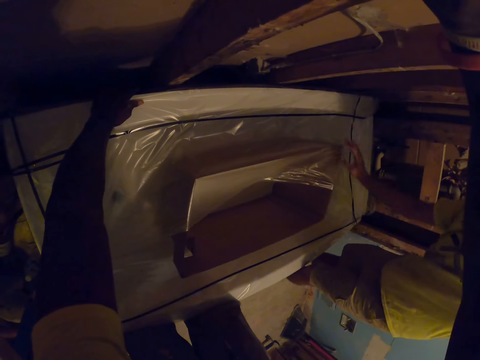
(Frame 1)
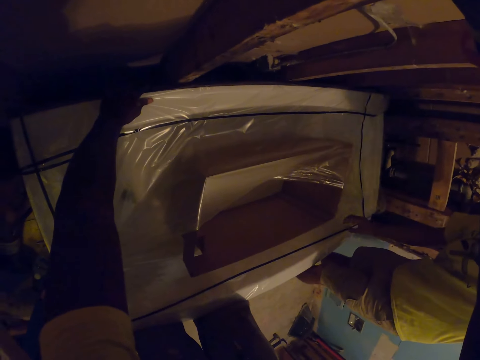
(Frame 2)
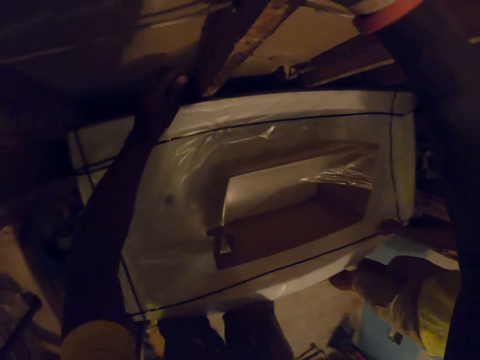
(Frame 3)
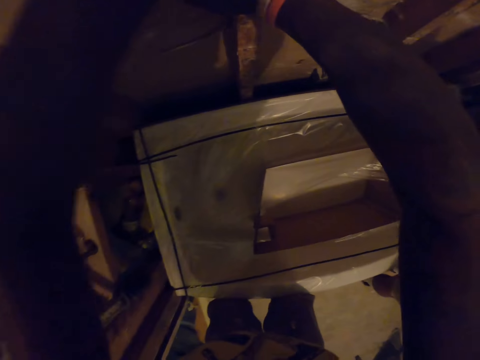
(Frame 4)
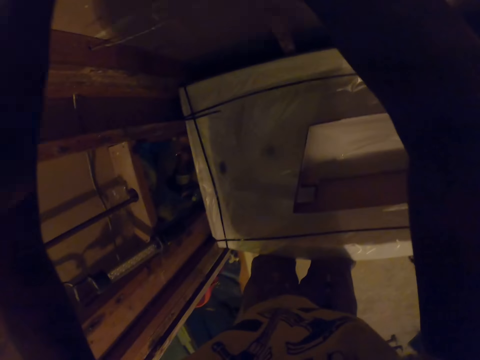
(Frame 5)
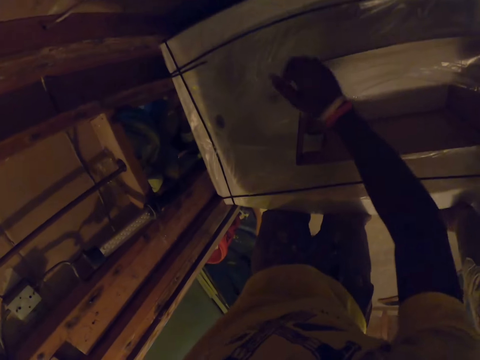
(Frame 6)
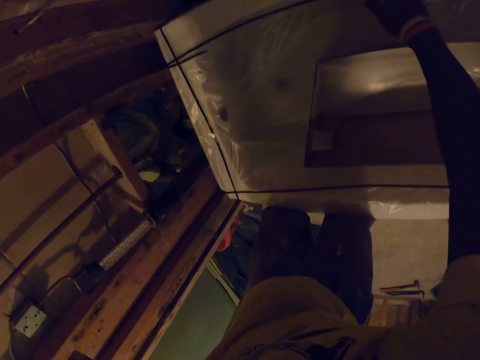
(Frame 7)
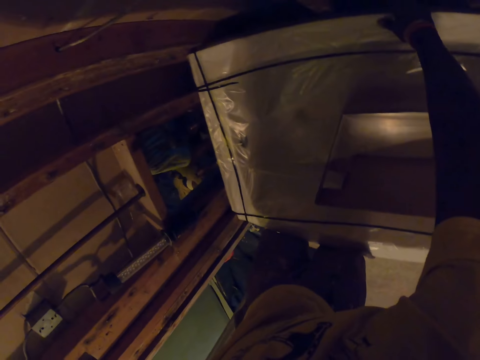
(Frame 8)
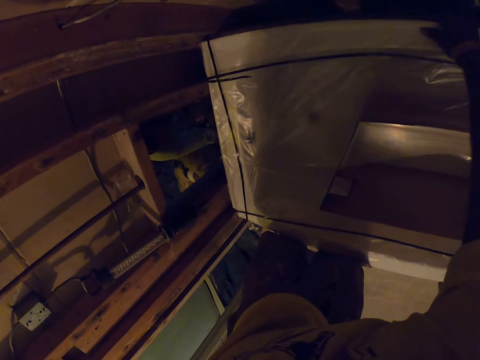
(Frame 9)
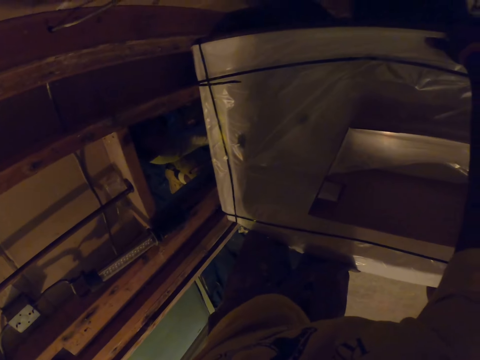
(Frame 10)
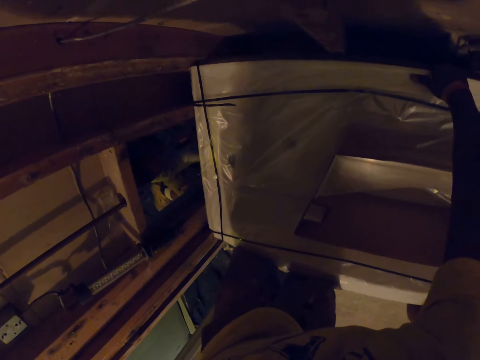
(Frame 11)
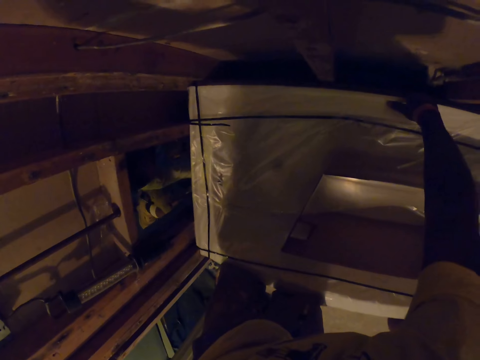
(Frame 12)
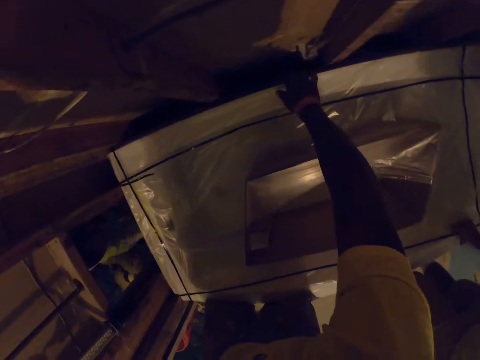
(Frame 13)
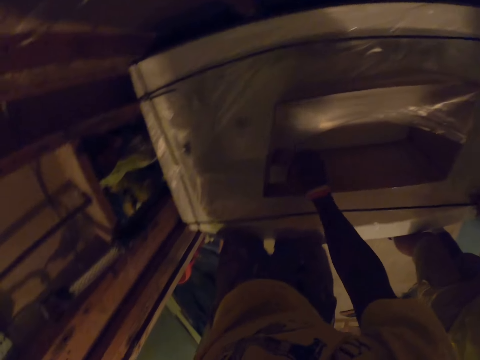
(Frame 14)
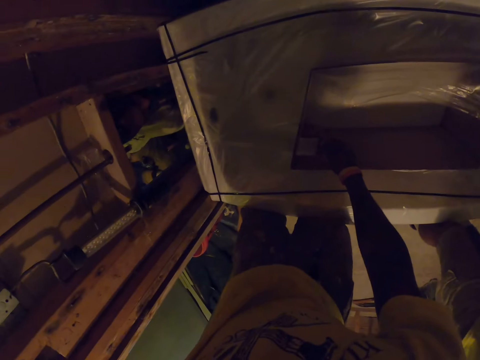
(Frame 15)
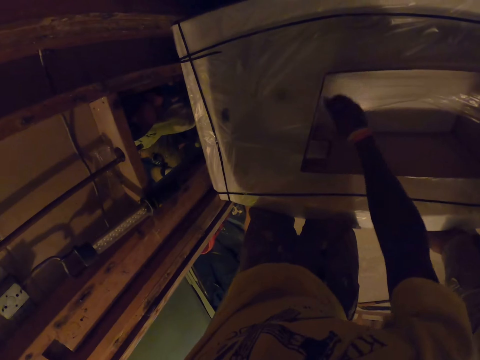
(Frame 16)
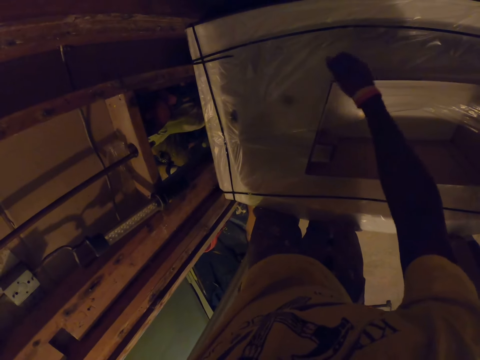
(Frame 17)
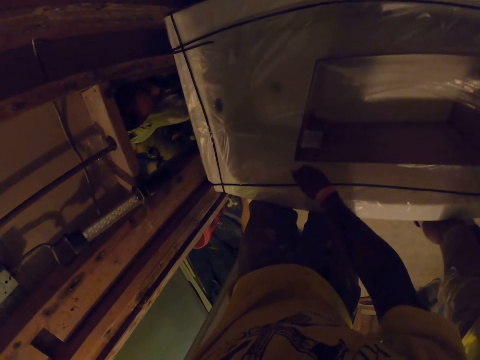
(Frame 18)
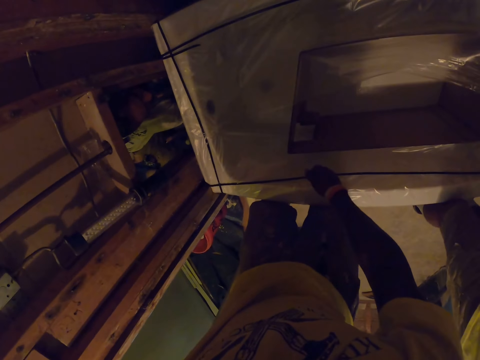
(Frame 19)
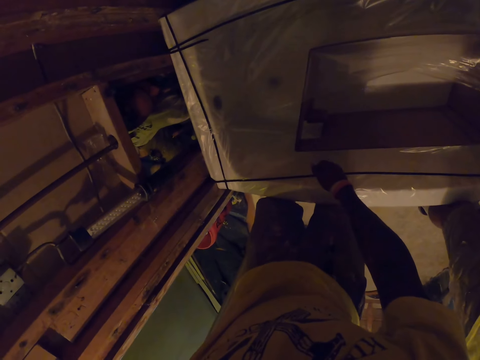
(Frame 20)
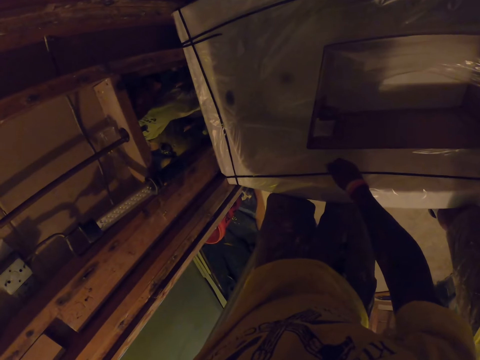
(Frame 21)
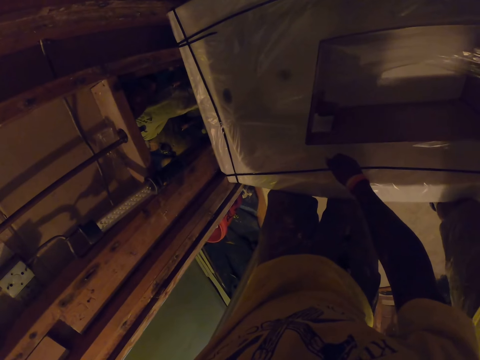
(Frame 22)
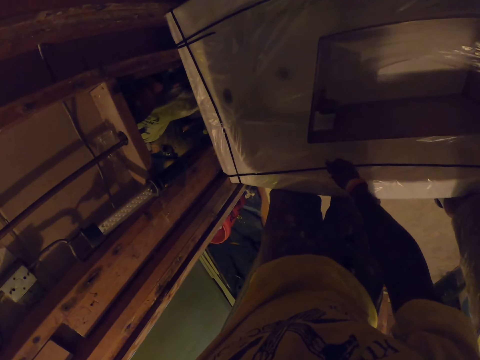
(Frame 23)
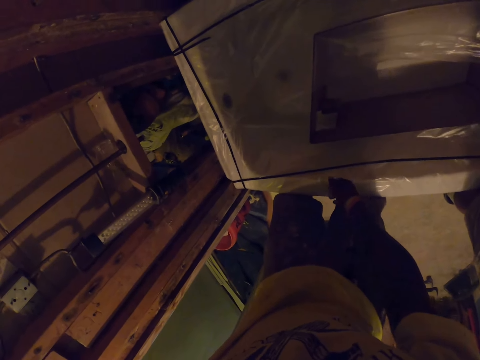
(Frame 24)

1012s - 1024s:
An apprentice removes his right hand from the sink. The camera wearer removes his left hand from the sink. The apprentice places his right hand on the sink. The camera wearer places his left hand on the wall. He removes his right hand from the wall. He places his right hand on the sink. He removes his right hand from the sink. He stares at the bathtub.

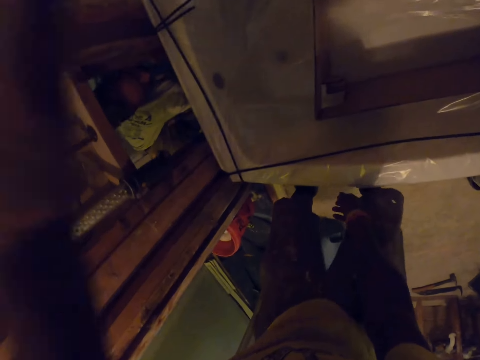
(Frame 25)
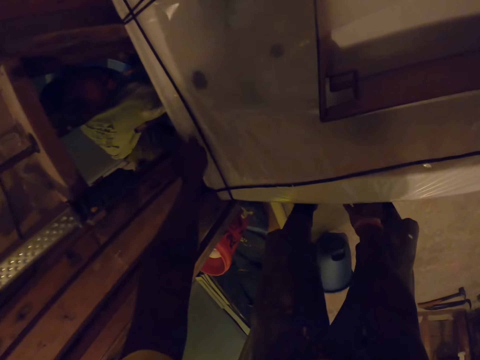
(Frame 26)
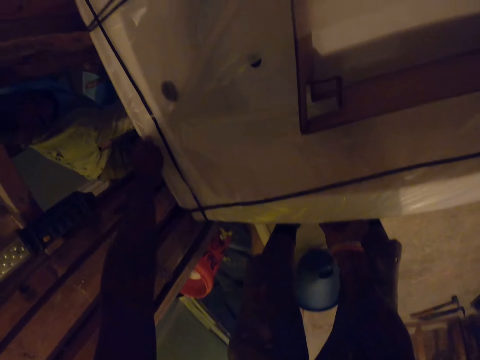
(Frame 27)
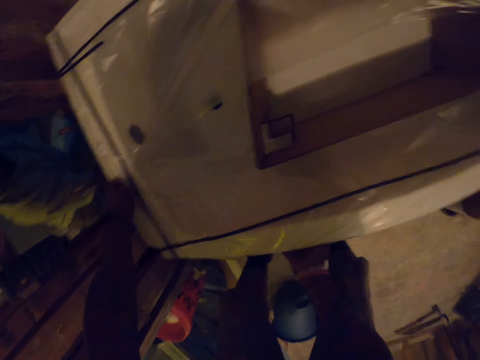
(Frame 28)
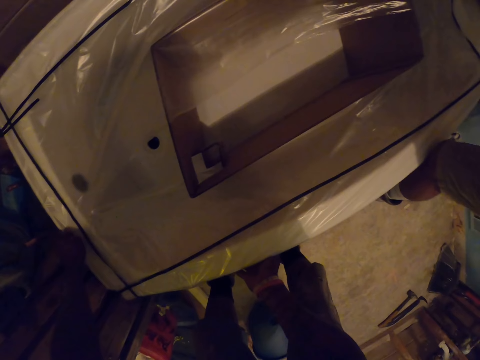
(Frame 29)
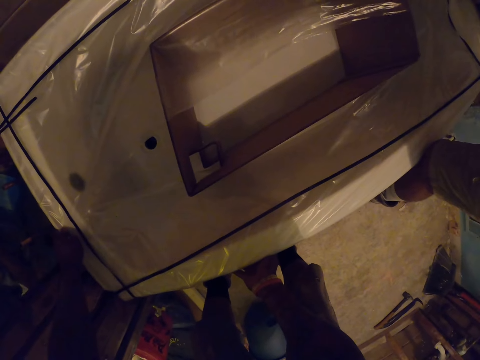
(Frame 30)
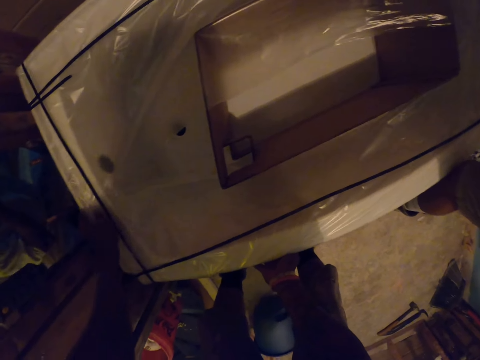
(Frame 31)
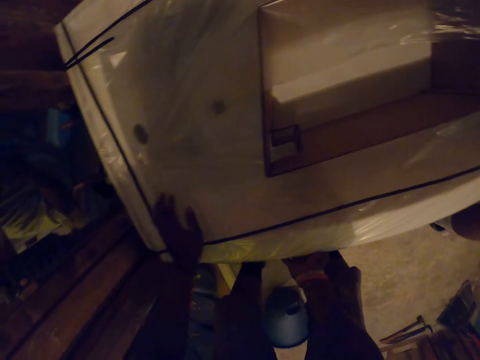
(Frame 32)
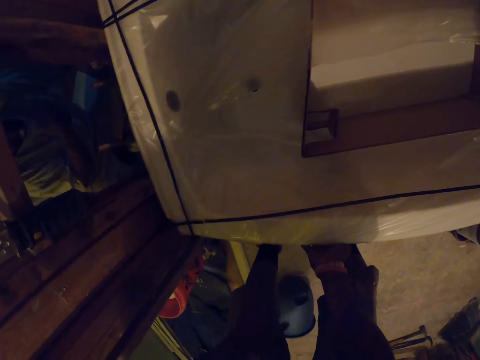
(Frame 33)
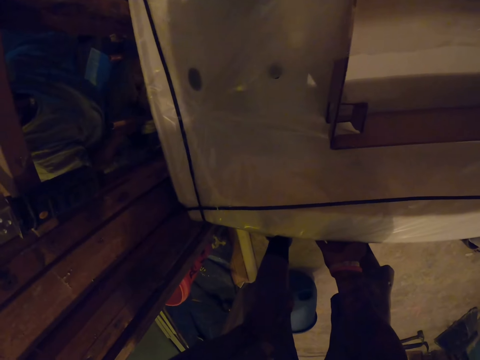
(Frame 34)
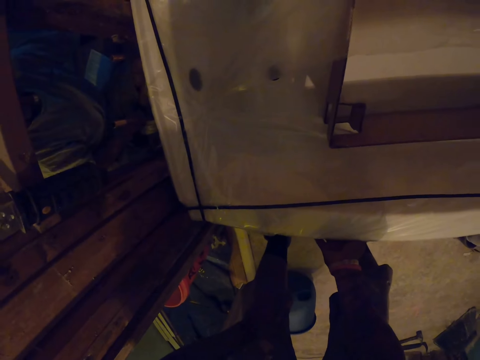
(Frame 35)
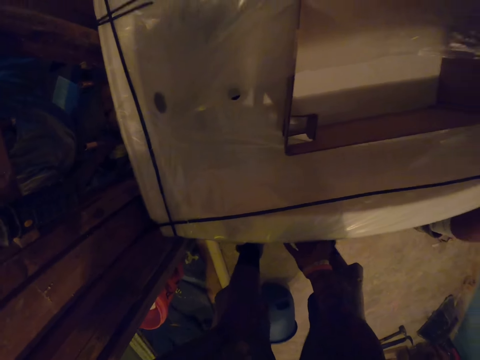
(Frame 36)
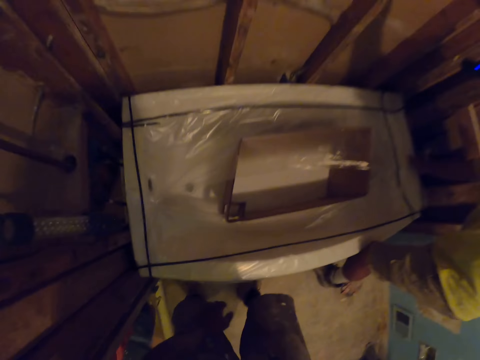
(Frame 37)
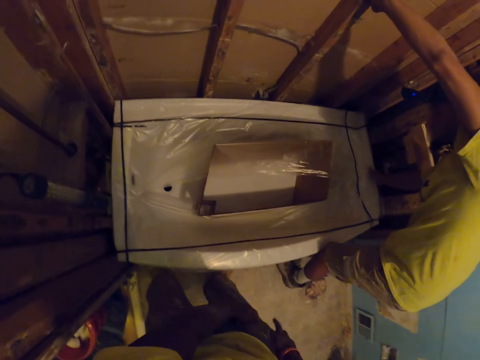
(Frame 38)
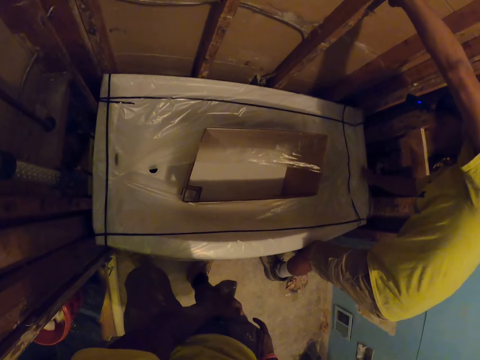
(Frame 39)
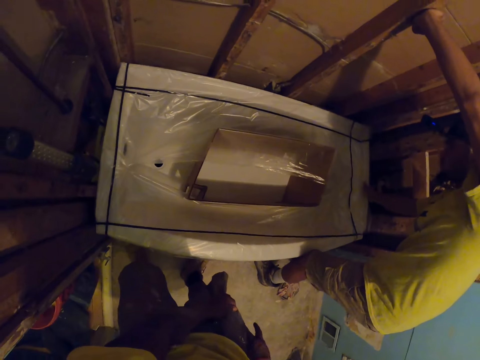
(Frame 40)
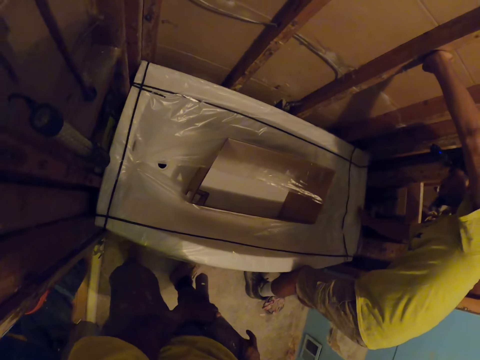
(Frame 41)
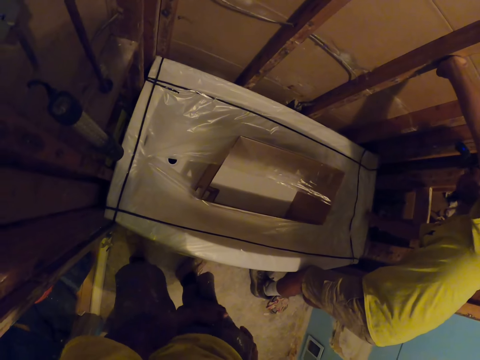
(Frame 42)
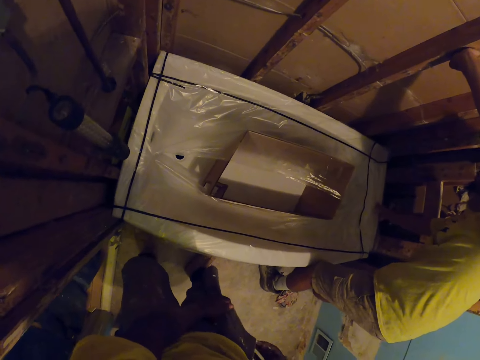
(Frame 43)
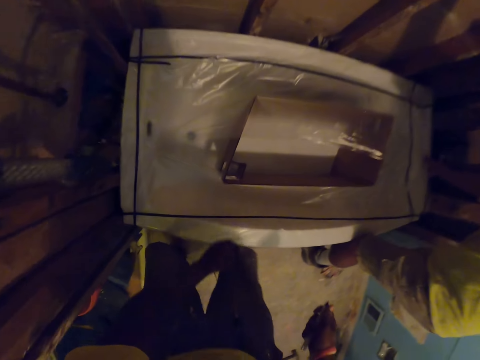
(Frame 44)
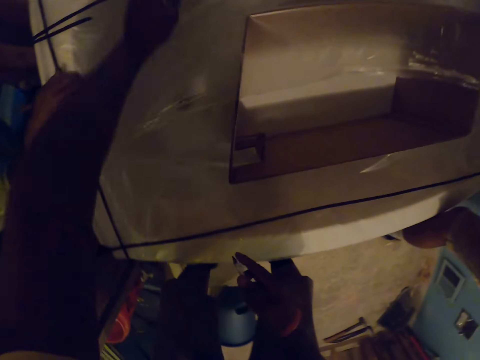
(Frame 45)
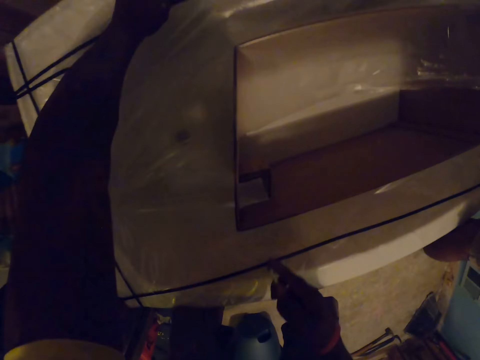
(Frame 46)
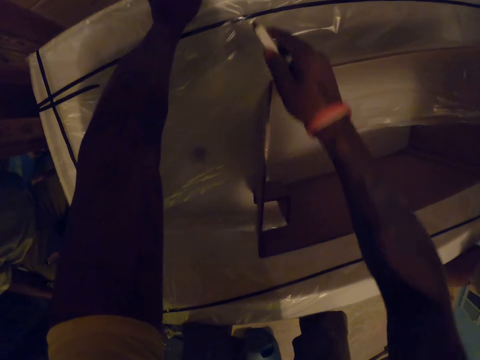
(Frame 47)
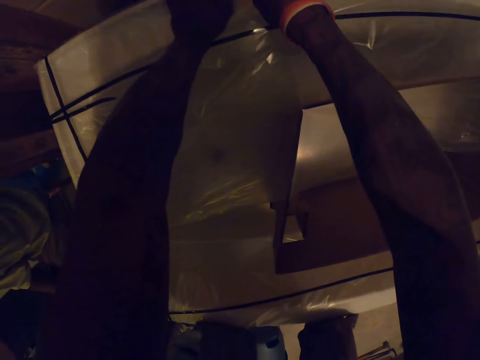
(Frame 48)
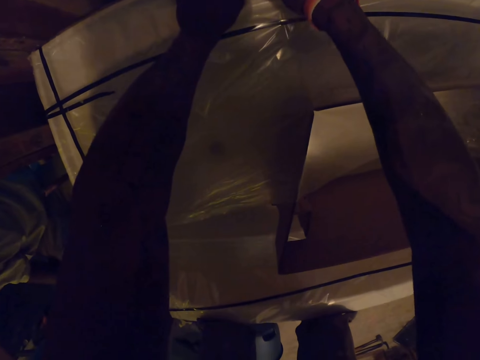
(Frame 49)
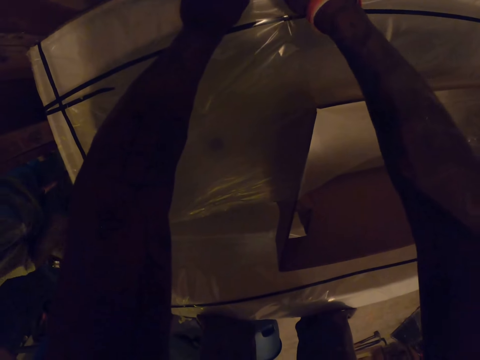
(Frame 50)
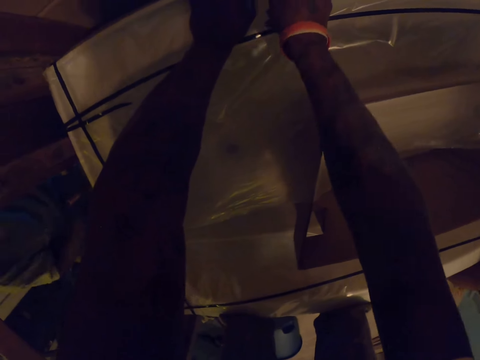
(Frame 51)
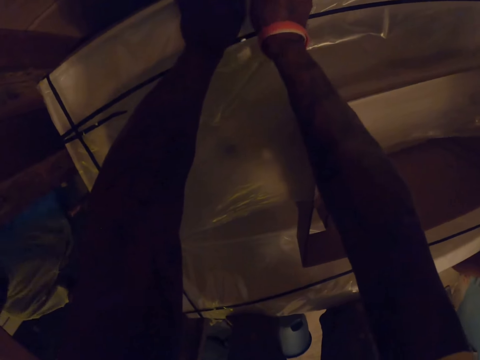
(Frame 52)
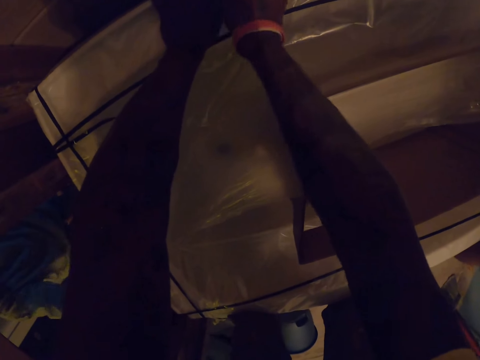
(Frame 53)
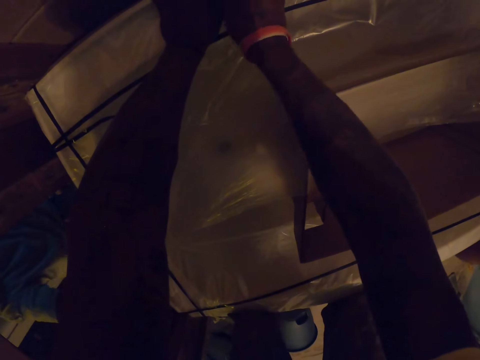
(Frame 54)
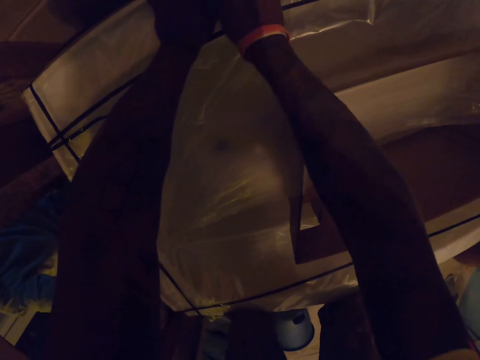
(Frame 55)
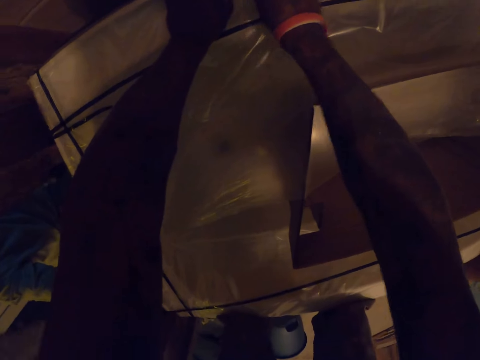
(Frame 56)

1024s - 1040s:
The camera wearer places both hands on the sink. He pulls the bathtub. He removes his left hand from the sink. He removes his right hand from the sink. An apprentice holds the sink with his right hand. The camera wearer picks up a pen from the pocket. He places his left hand on the sink. He marks the sink or wall with a marker in his right hand.
